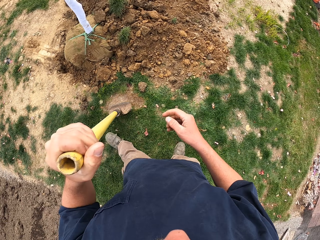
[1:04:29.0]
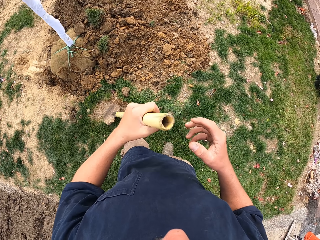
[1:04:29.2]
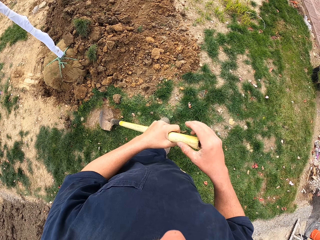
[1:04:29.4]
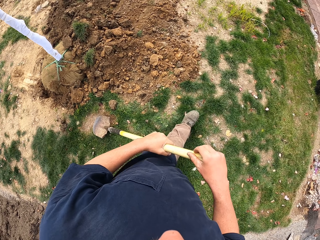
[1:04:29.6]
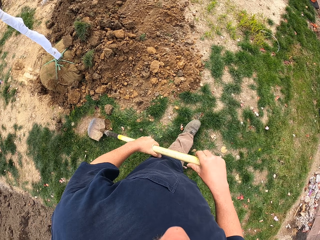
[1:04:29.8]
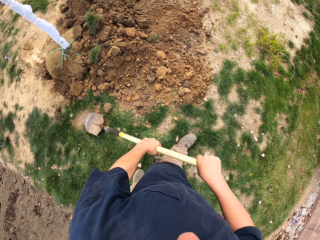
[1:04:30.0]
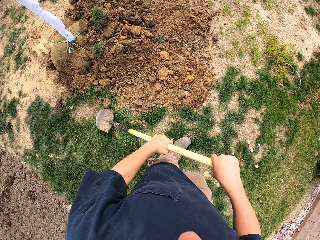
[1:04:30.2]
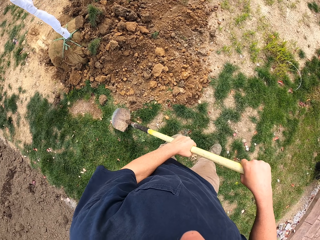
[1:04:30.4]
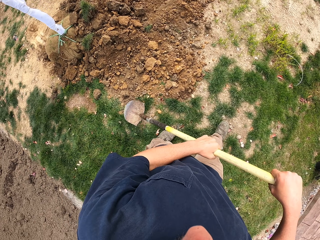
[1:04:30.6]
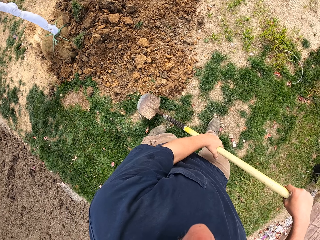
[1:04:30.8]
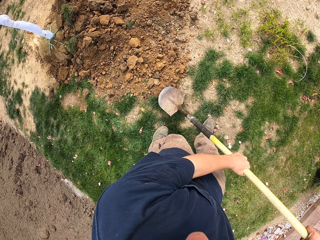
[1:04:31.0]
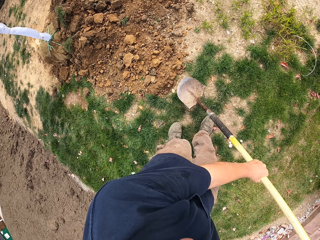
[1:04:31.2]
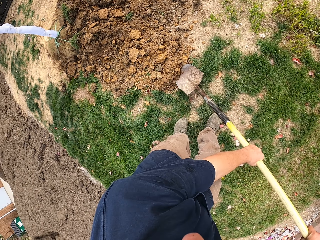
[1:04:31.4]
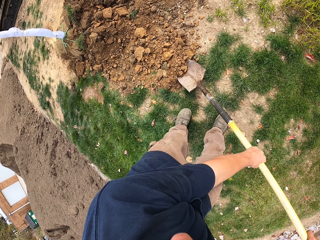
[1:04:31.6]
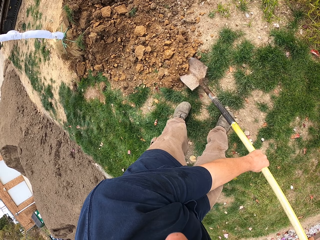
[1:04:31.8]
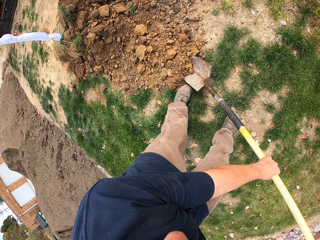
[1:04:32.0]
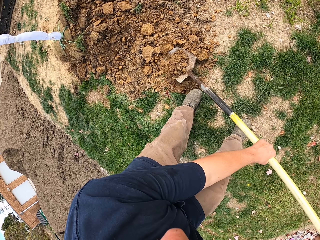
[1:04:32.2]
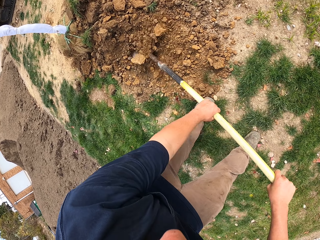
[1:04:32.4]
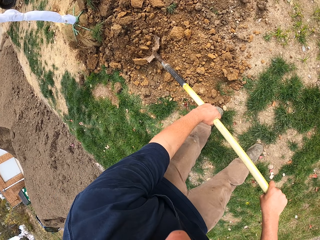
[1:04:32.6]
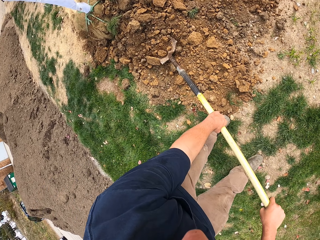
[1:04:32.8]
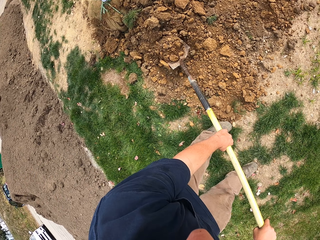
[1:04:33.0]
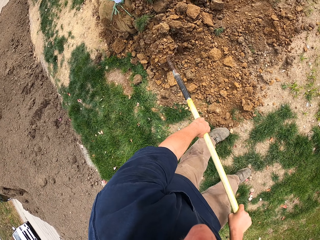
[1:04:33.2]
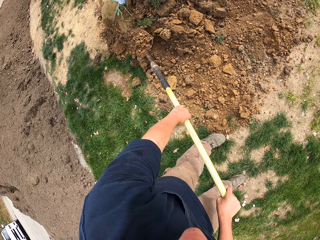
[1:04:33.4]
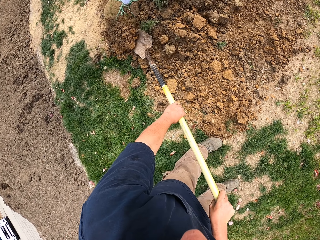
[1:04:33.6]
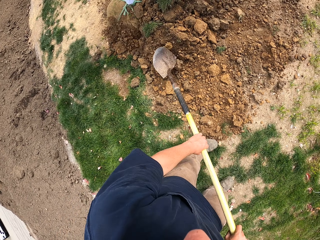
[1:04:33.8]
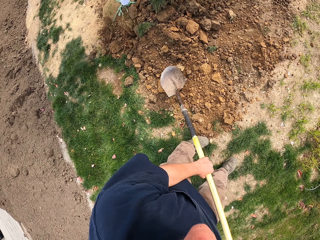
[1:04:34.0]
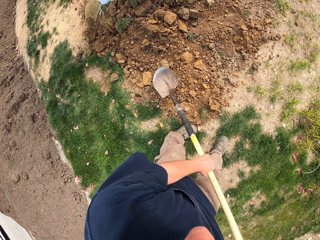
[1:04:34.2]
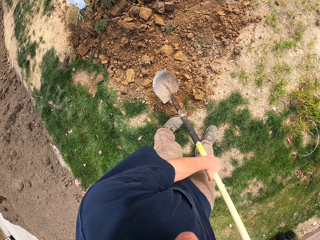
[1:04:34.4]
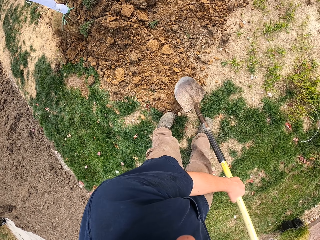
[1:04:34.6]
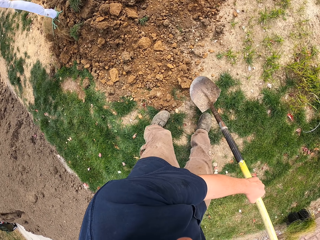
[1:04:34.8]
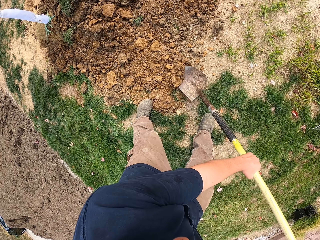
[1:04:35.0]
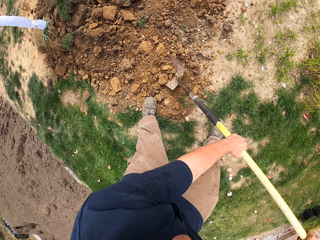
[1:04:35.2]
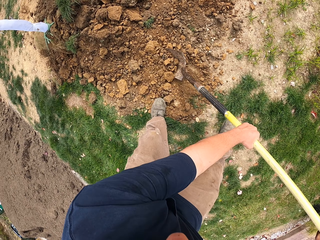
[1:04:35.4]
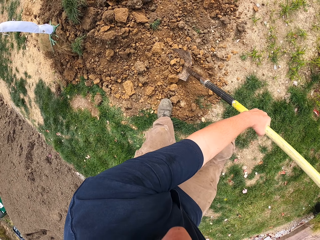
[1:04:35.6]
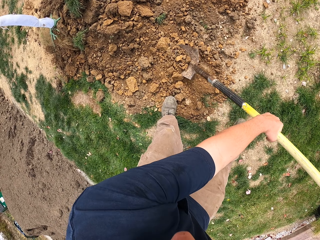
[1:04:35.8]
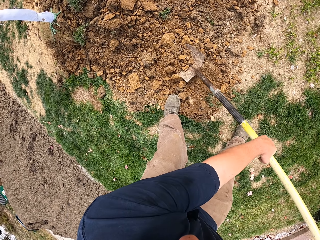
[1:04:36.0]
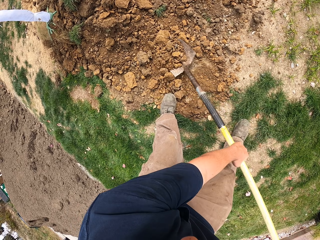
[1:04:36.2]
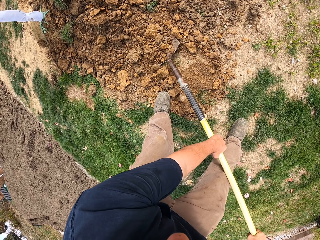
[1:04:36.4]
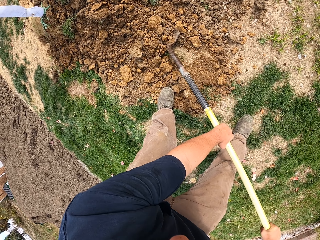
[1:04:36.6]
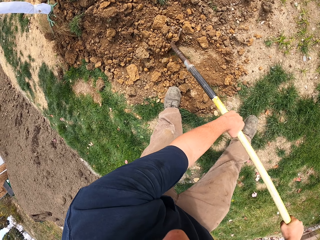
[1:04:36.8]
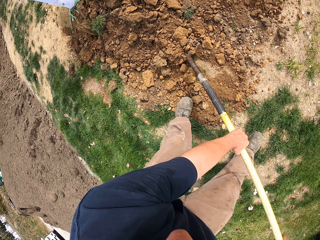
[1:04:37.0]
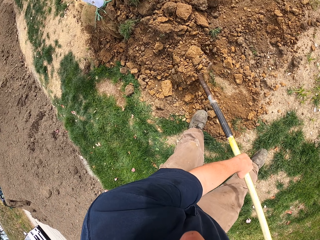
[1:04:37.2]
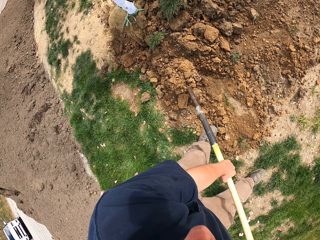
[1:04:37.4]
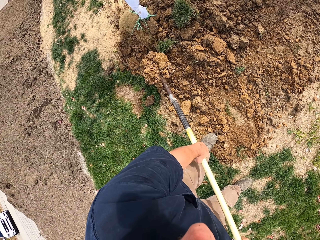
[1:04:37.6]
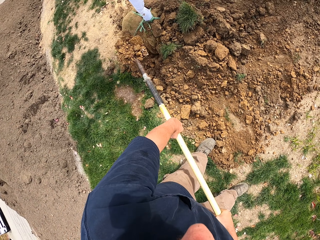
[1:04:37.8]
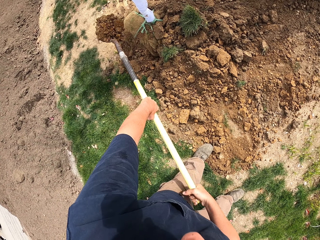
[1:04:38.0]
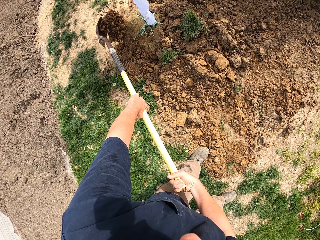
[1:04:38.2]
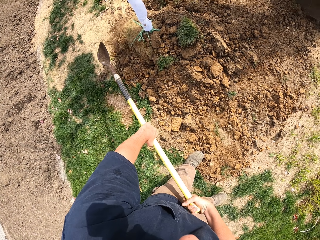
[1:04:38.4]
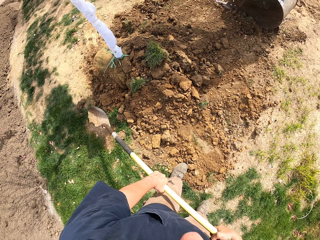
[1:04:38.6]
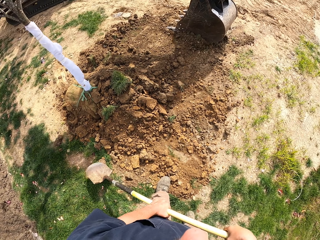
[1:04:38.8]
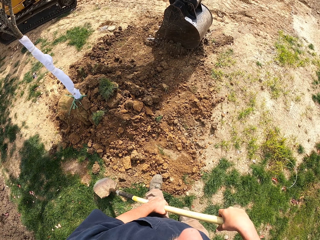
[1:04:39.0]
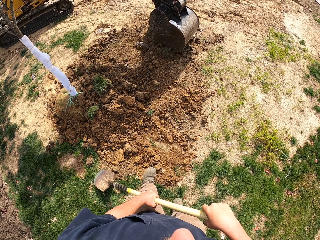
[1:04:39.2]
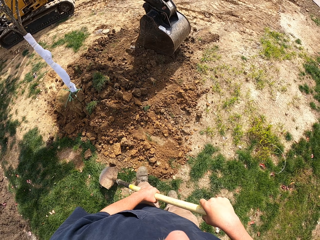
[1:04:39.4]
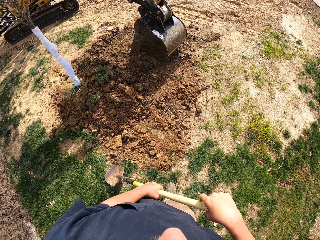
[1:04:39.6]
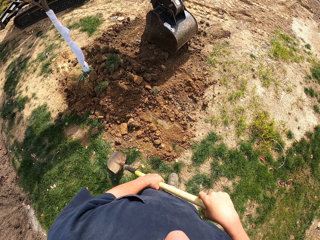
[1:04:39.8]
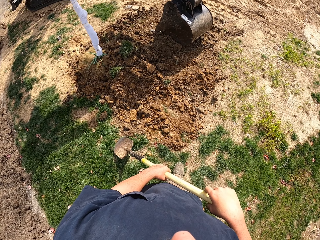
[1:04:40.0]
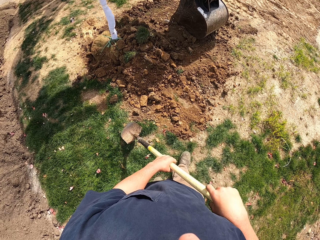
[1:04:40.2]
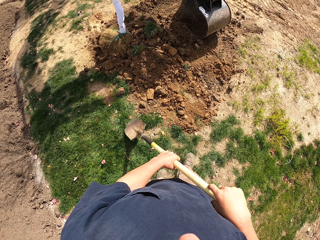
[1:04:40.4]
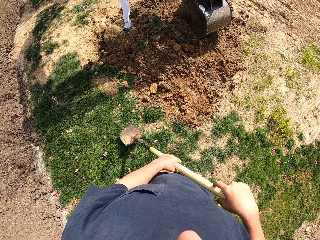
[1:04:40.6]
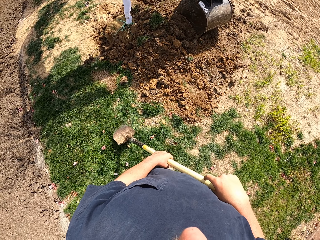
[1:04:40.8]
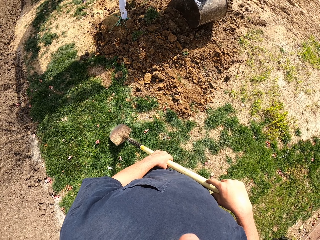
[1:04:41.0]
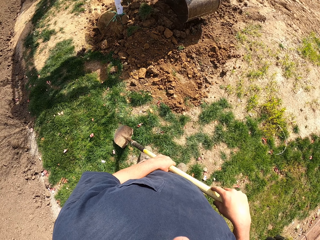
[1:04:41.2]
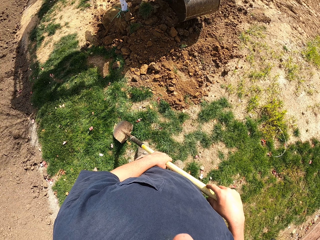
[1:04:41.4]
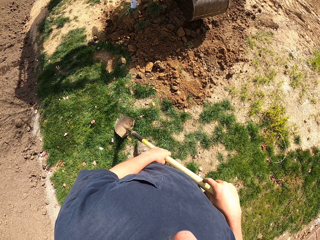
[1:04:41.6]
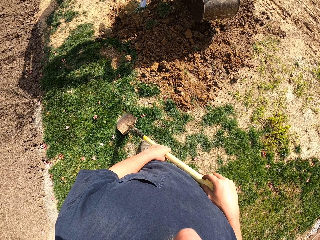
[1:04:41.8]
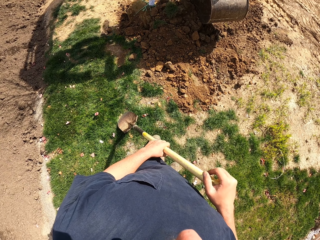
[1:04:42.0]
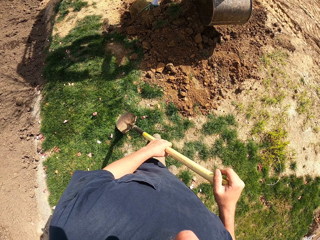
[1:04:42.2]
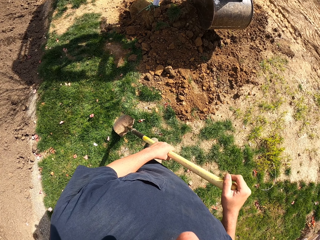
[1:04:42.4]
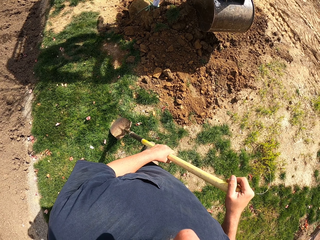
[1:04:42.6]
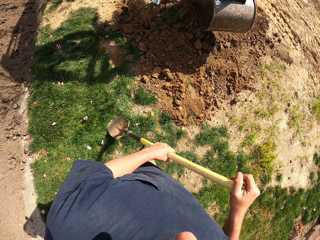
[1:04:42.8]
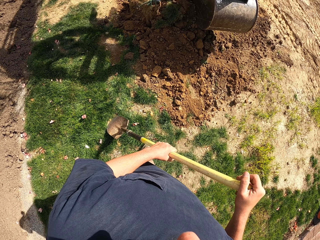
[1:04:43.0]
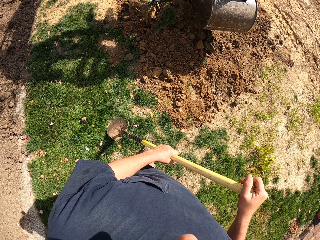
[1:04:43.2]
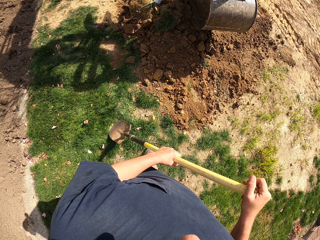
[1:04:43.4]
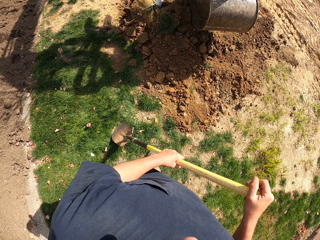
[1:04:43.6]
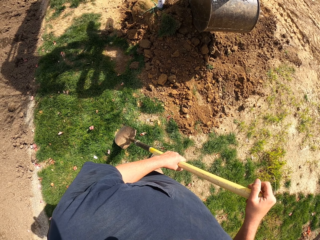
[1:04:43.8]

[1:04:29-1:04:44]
The camera wearer walks. They put the spade on the ground. They hold the spade handle with the right hand. They lift the spade. They scoop soil with the spade. They put soil in the hole. They scoop soil with the spade. They drop soil on the ground. They step back. They drag the spade on the grass. They look on.

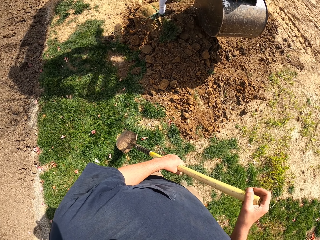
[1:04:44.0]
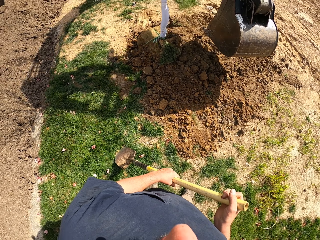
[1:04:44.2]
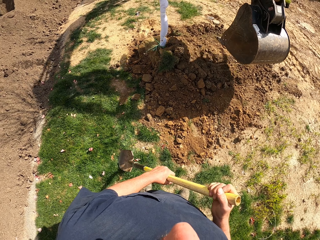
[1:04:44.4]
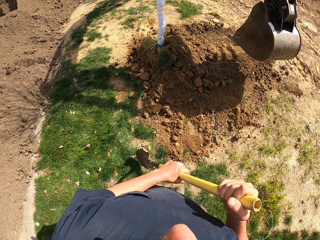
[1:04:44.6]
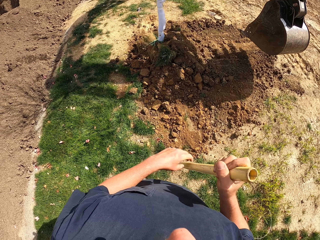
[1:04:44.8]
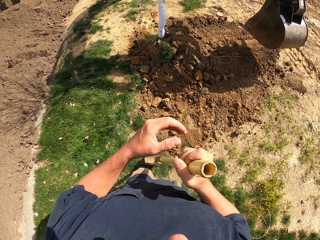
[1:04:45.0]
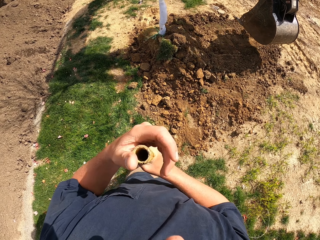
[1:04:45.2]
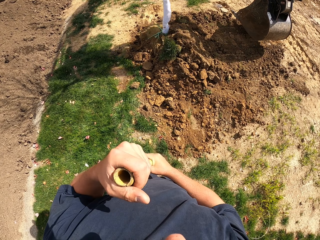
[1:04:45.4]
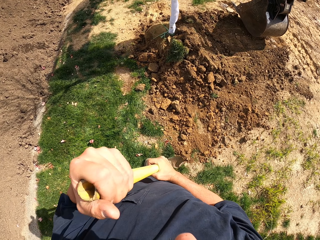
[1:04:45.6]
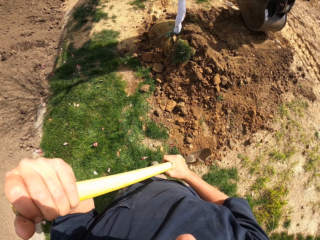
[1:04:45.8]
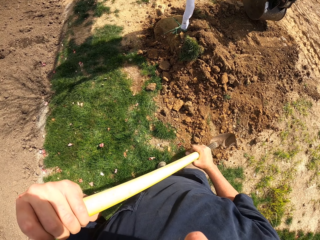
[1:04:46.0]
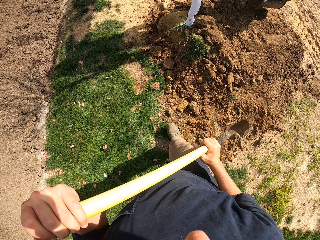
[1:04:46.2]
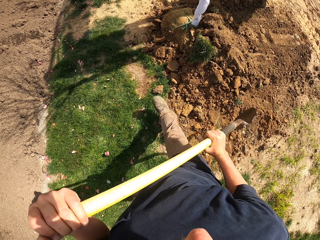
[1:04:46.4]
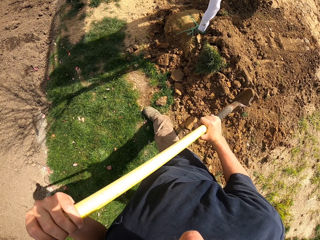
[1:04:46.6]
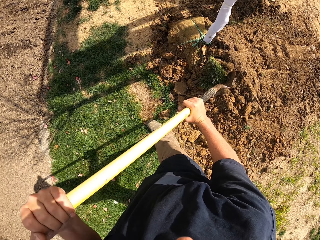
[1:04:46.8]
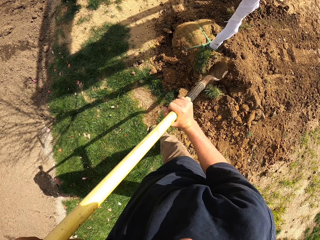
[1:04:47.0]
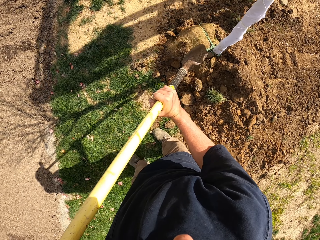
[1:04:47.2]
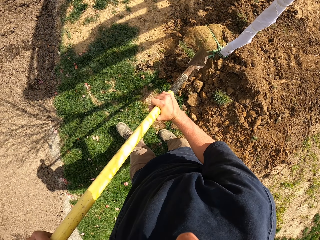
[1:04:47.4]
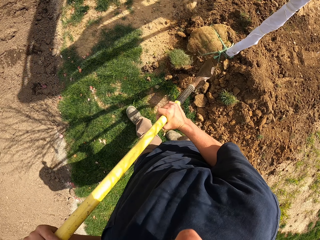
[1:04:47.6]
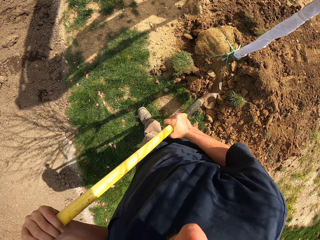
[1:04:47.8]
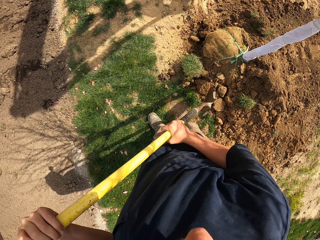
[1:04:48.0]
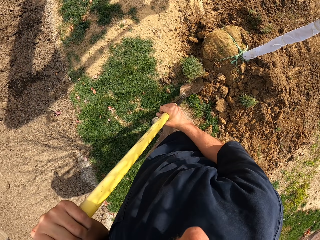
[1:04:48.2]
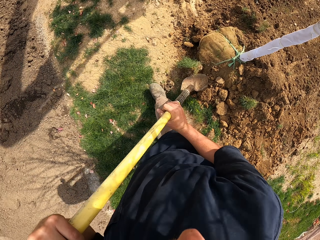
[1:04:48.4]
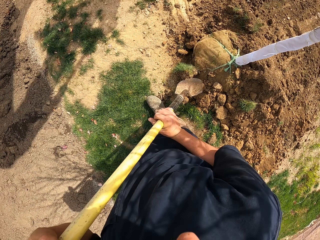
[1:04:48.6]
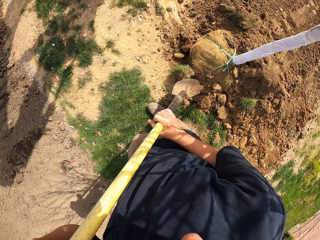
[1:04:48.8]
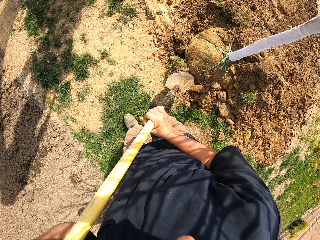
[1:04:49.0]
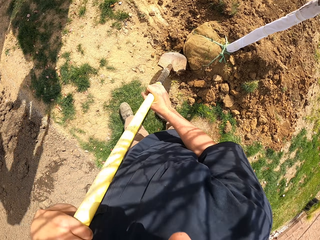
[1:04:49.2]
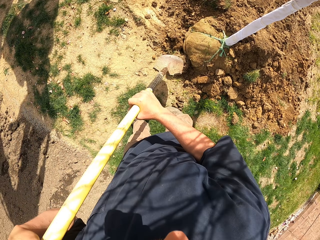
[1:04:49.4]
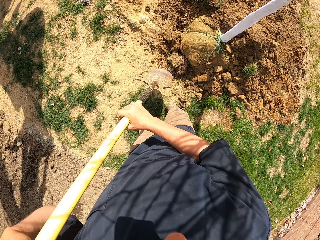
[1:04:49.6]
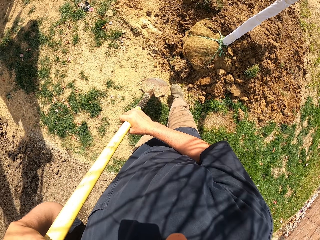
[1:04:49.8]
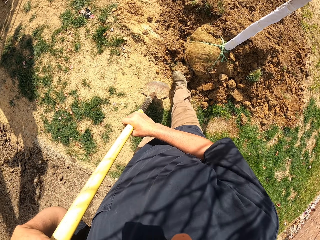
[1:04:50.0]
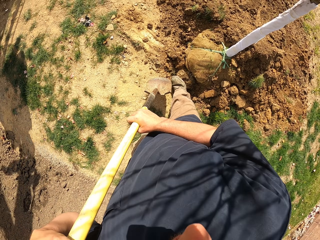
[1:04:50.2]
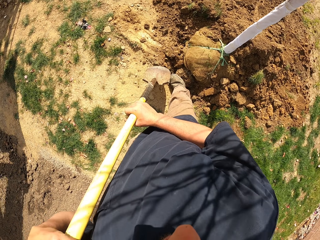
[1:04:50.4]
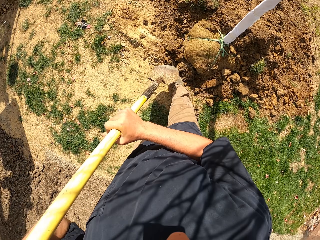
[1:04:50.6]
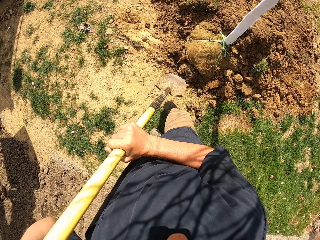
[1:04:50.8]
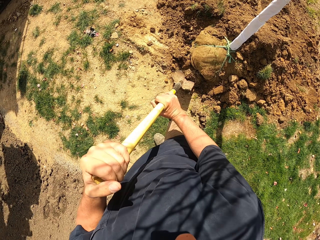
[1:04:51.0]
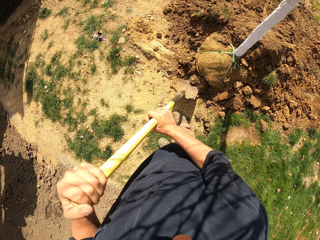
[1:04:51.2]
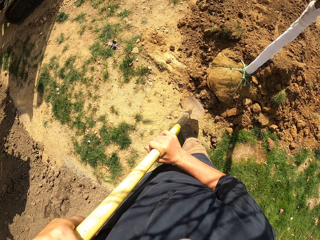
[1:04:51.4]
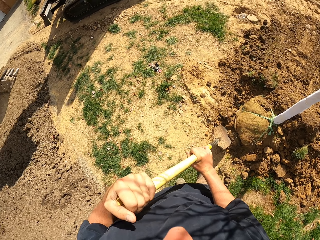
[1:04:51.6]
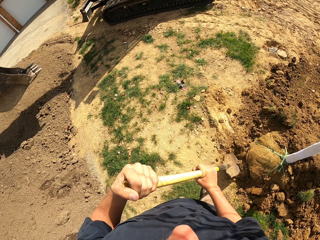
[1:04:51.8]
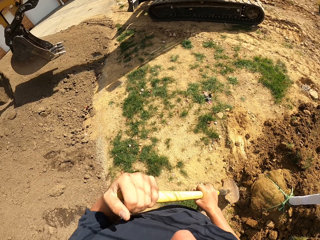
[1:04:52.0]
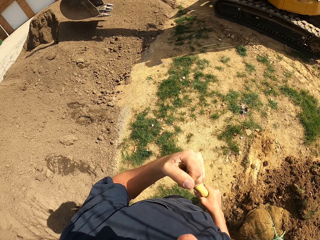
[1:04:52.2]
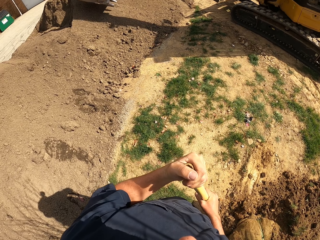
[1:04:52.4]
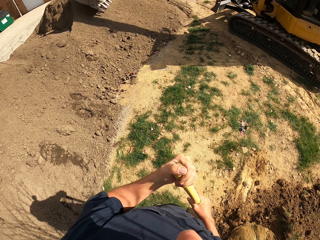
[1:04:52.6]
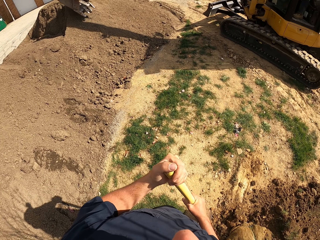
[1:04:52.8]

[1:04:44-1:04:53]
The camera wearer picks up the spade. They put the spade on the ground. They hold the spade with the left hand. They pick up the spade. They take a step. They push soil with the spade. They walk. They turn the lump of soil with the spade. They lift the spade. They push the lump of soil with the right leg. They hit the lump of soil with the spade. They hit the lump of soil with the spade again. They lift the spade and put the spade down. They look around.
